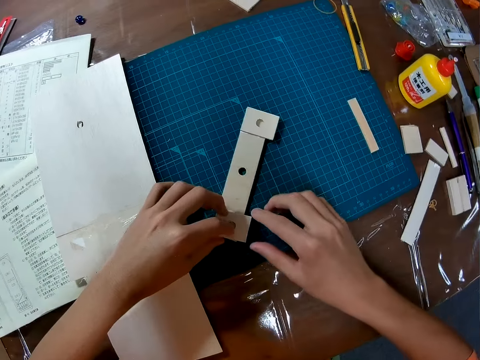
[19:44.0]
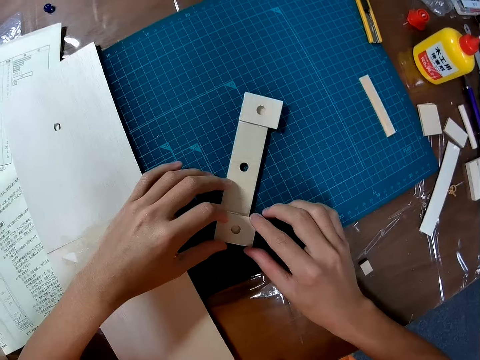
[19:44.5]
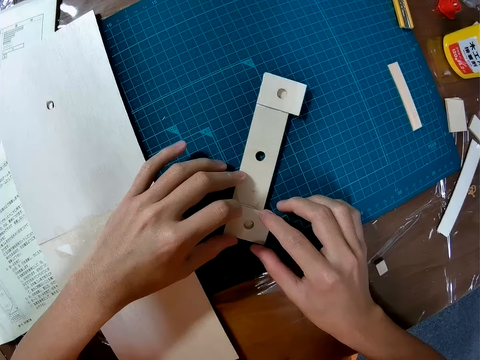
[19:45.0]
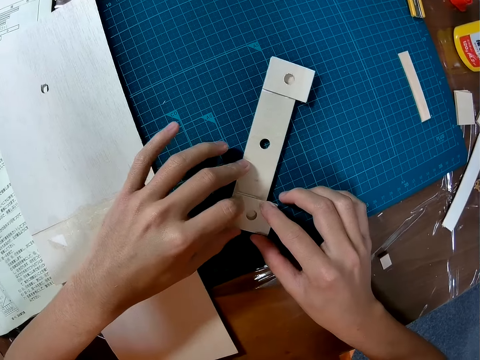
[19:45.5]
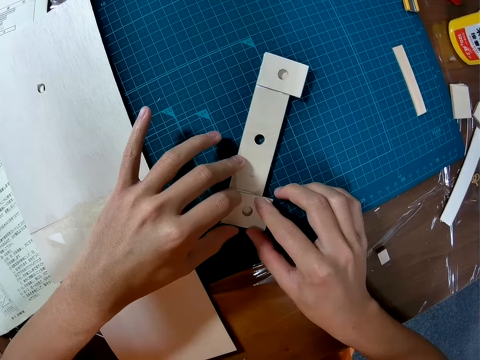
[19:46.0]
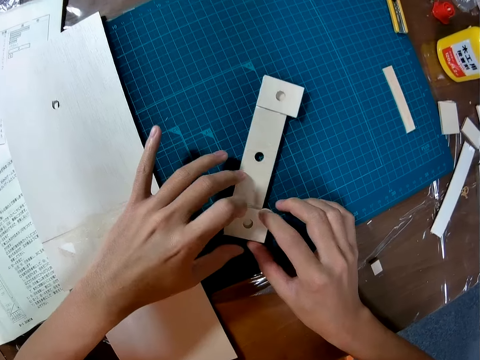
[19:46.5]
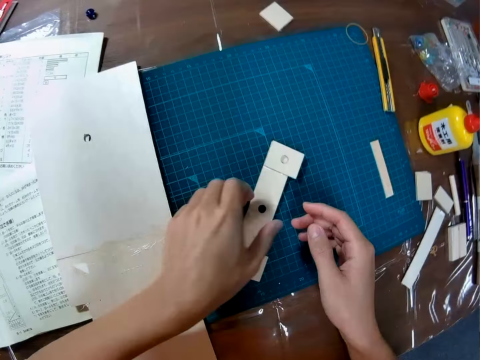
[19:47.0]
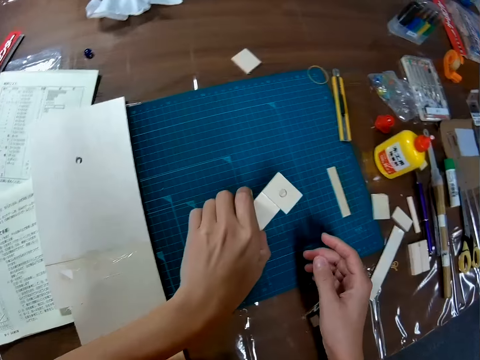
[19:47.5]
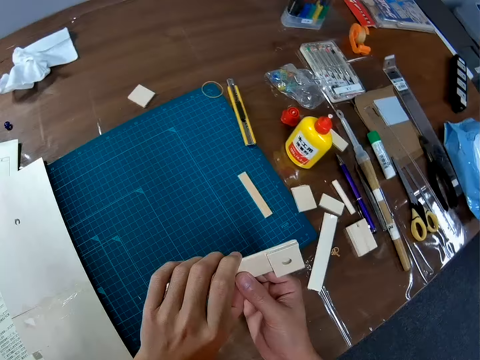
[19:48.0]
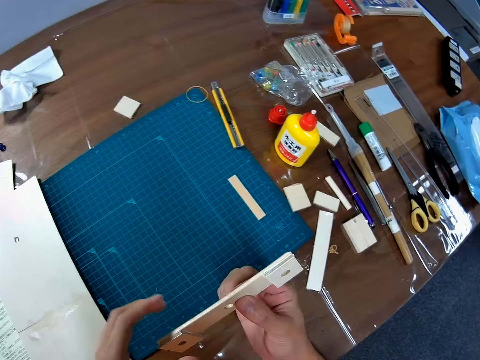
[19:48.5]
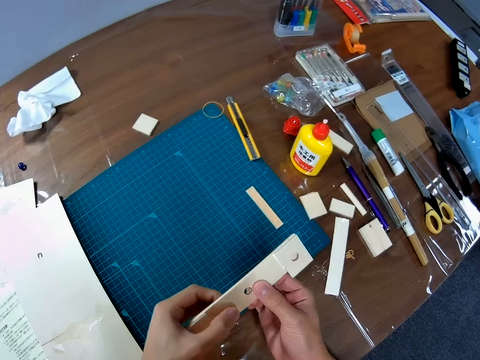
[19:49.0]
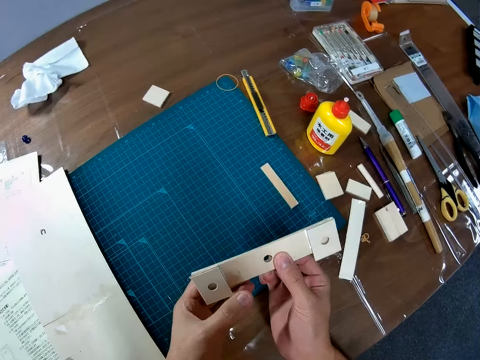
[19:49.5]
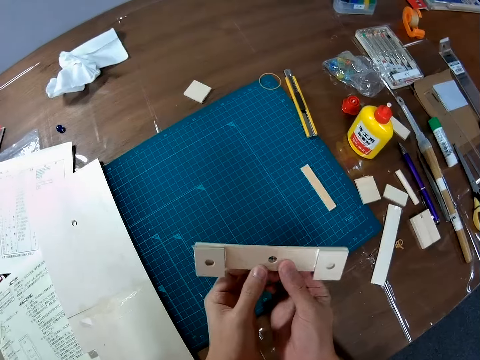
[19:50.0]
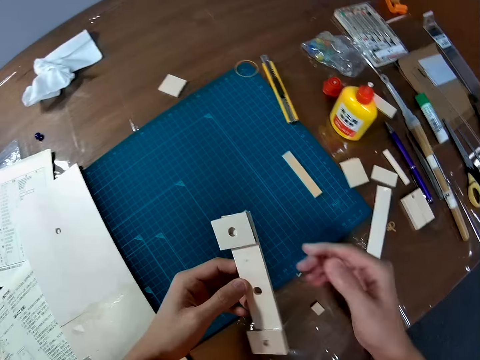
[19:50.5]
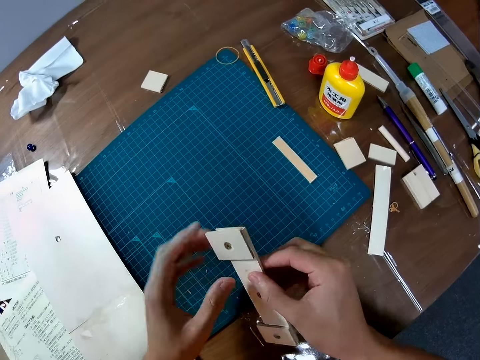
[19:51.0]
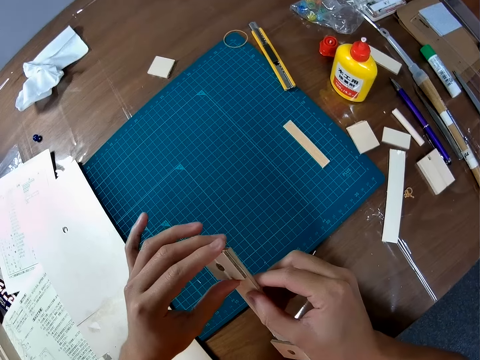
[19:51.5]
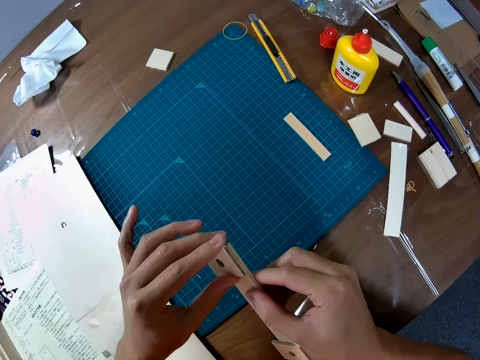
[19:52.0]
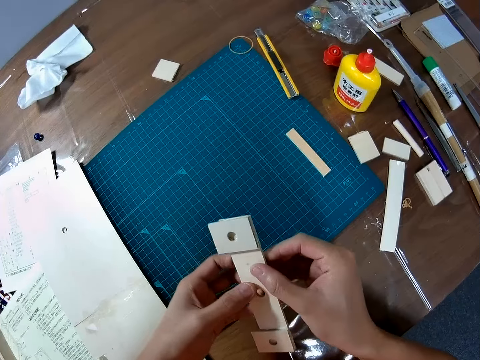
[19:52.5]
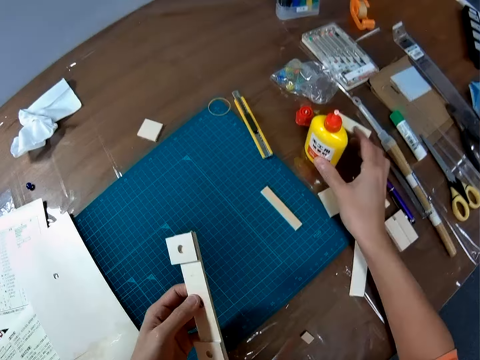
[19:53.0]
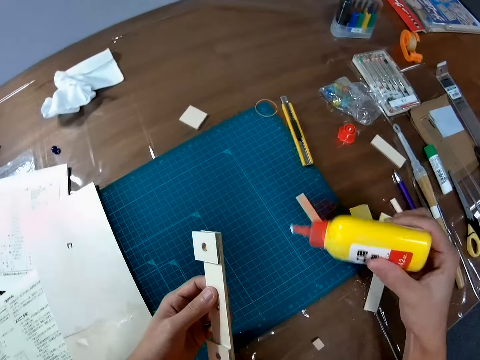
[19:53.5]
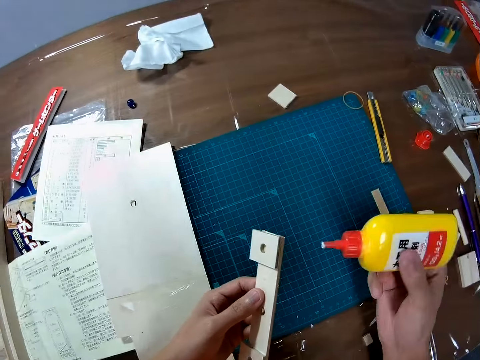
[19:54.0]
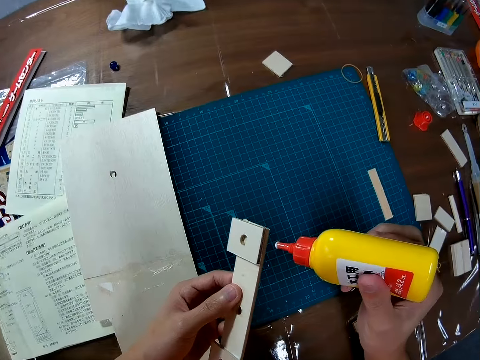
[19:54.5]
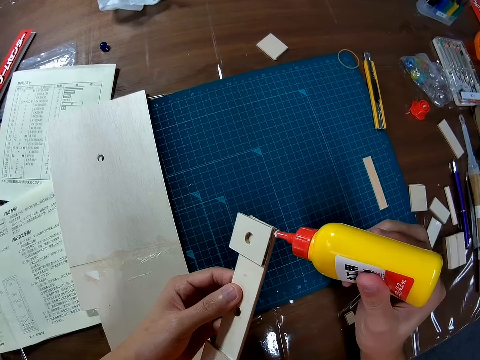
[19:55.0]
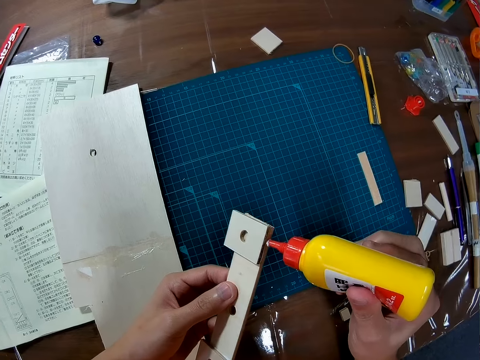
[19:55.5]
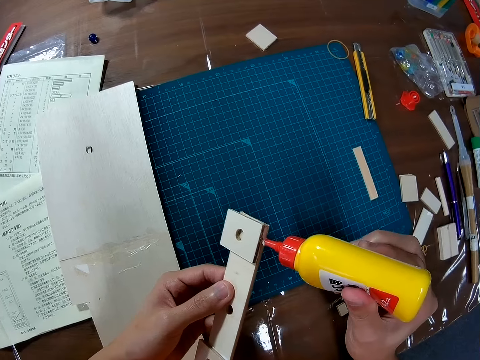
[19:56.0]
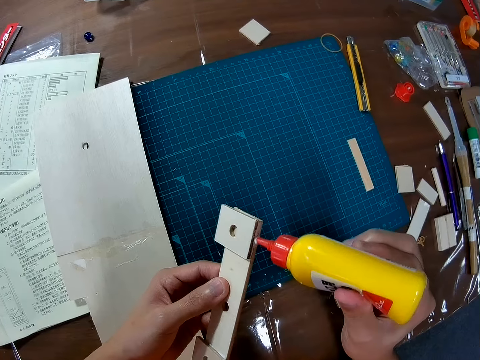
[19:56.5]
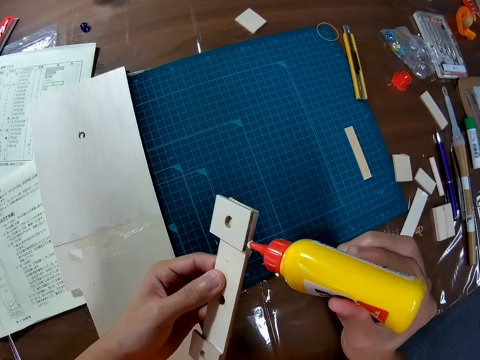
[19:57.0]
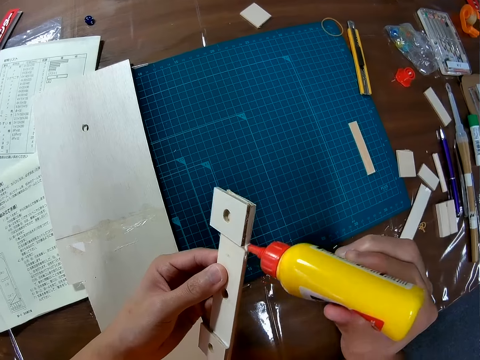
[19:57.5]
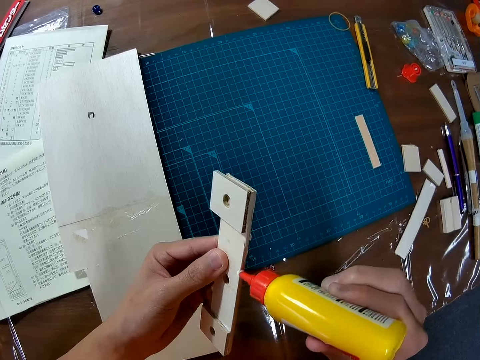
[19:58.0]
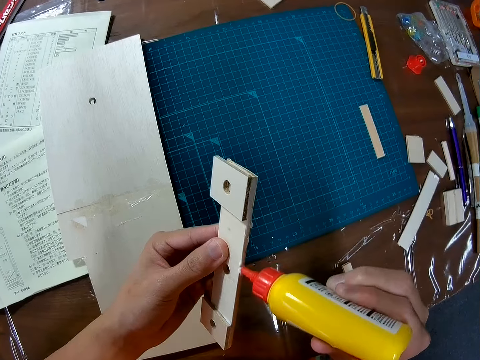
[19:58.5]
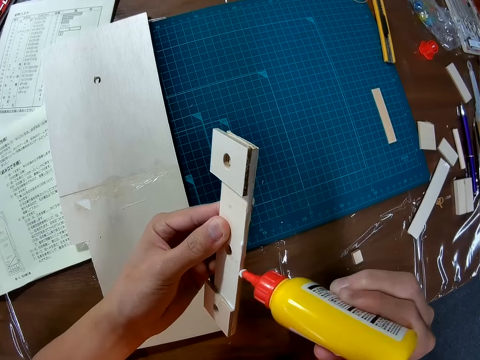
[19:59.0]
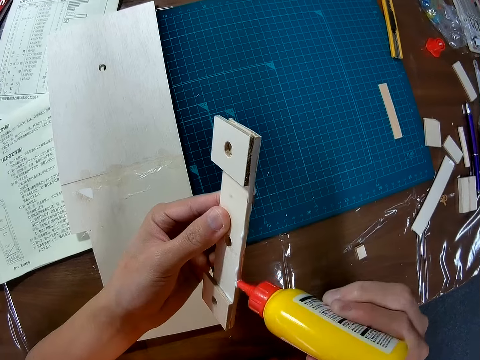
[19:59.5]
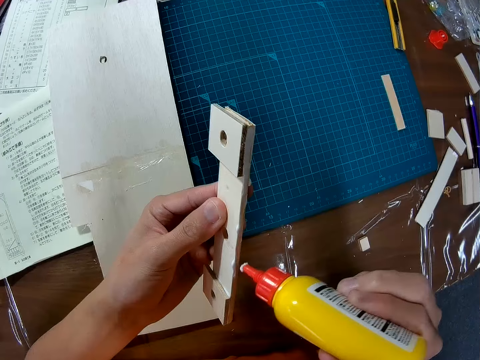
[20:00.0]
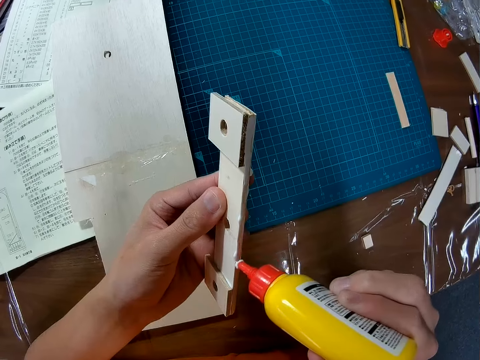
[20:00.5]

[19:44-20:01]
The camera wearer picks the joined wooden piece from the table. He holds the pieces of the board. He adjusts the edges of the joined wooden pieces in his hands. He picks the glue container from the table. He applies glue to the edges of the wooden pieces.

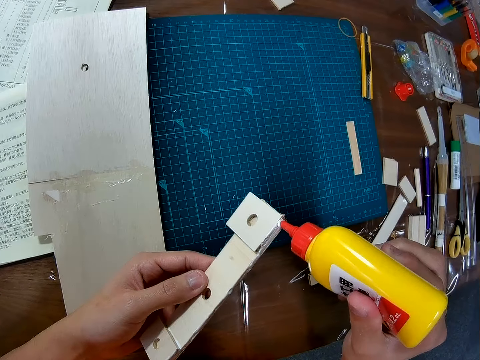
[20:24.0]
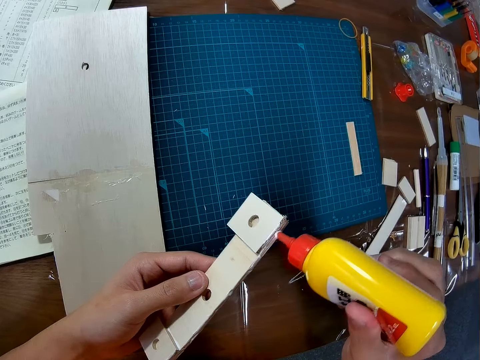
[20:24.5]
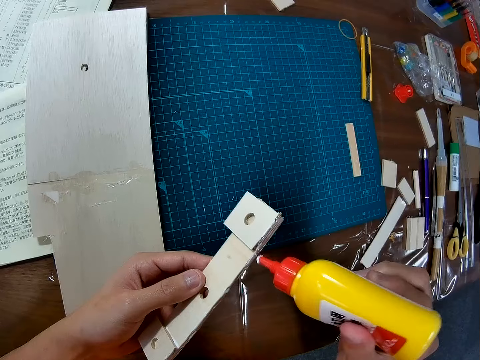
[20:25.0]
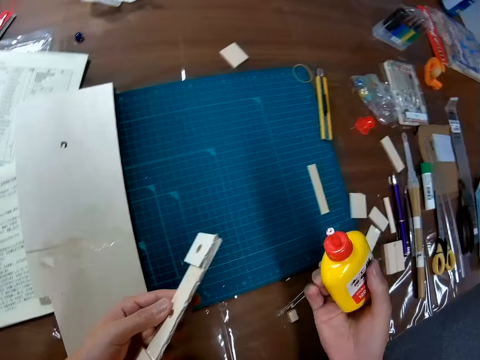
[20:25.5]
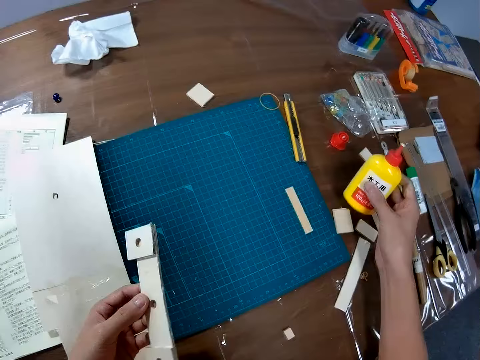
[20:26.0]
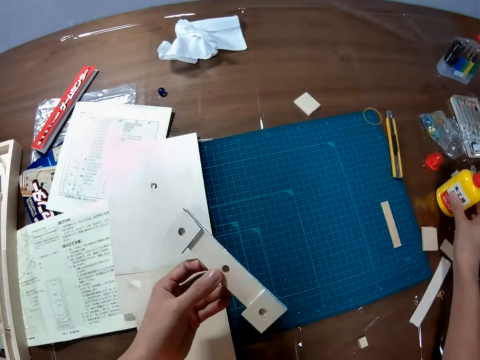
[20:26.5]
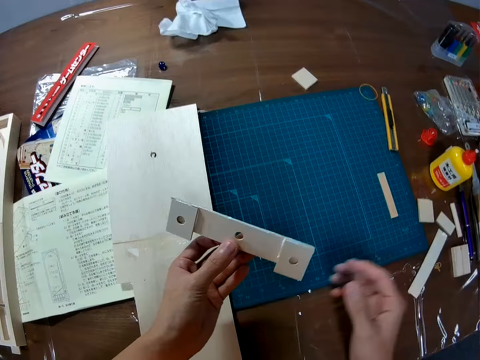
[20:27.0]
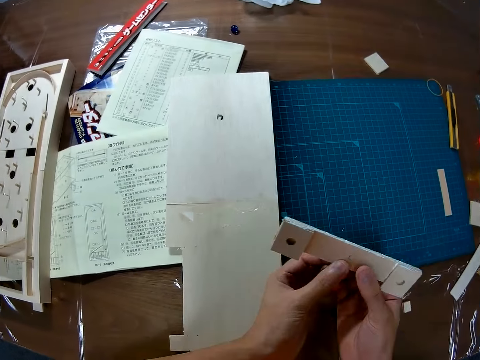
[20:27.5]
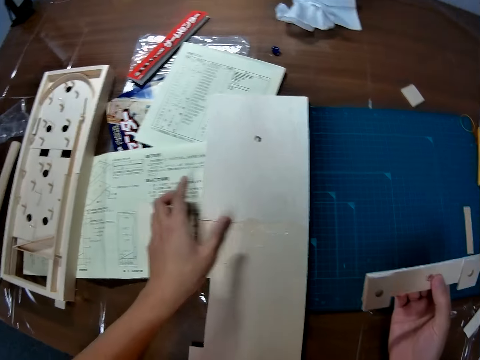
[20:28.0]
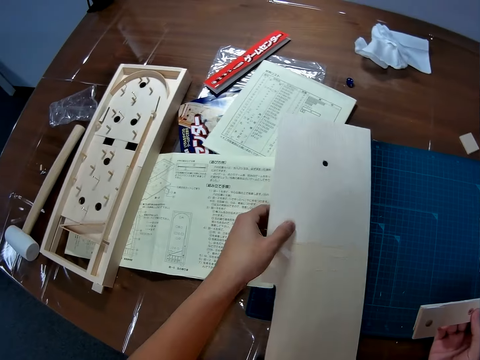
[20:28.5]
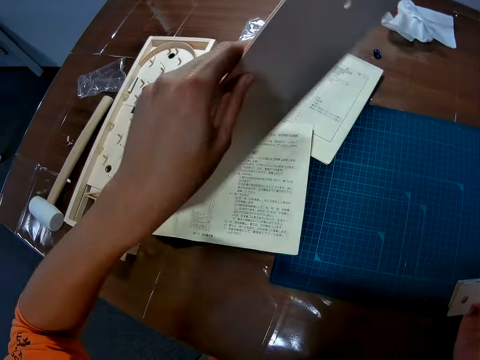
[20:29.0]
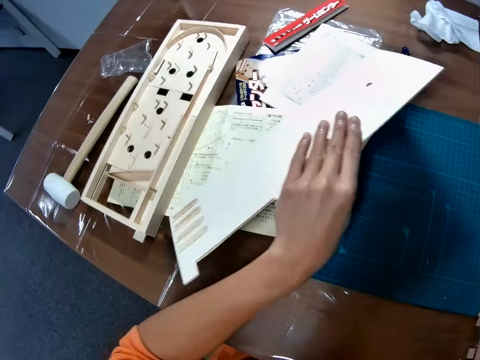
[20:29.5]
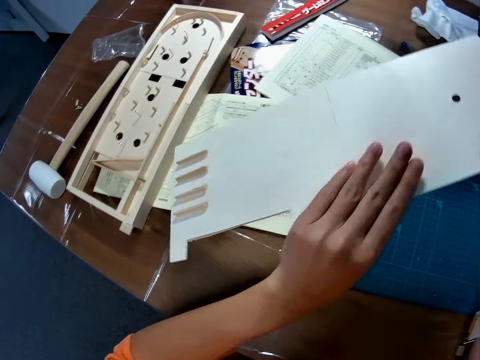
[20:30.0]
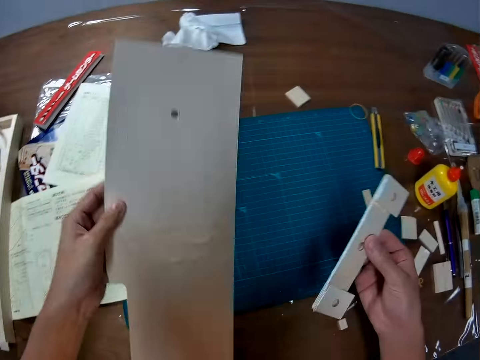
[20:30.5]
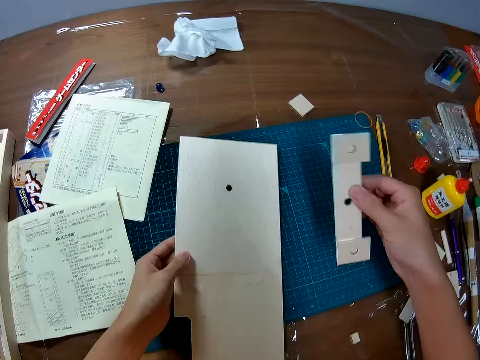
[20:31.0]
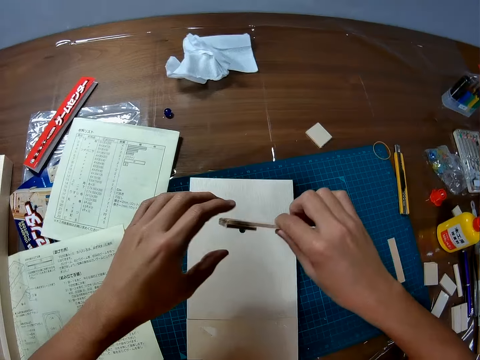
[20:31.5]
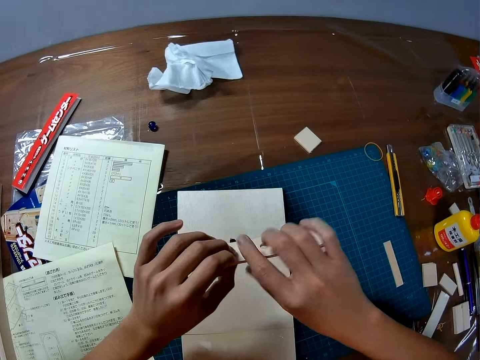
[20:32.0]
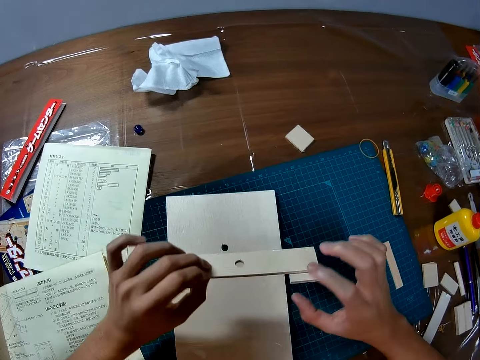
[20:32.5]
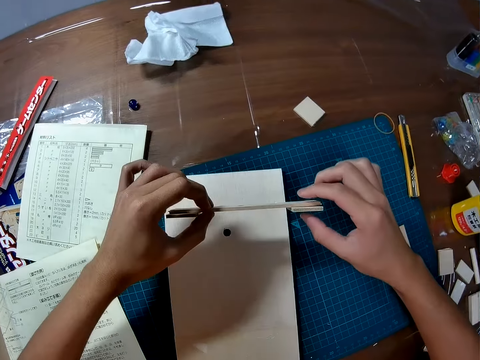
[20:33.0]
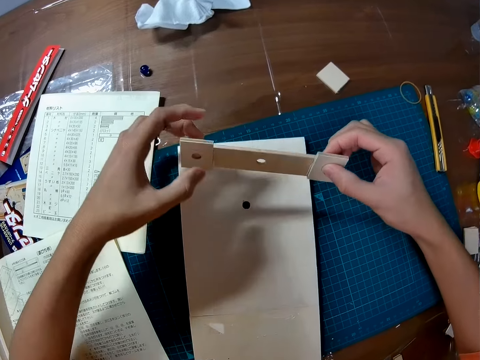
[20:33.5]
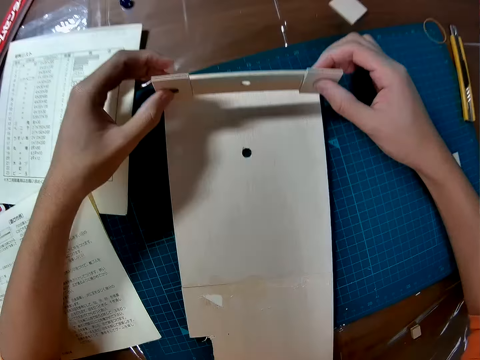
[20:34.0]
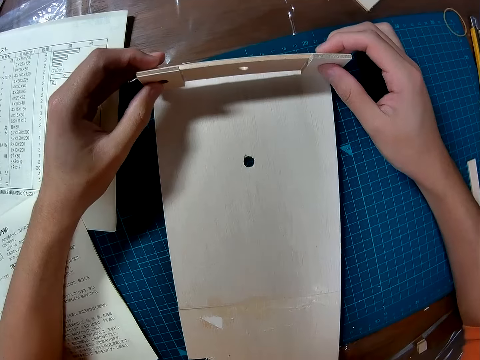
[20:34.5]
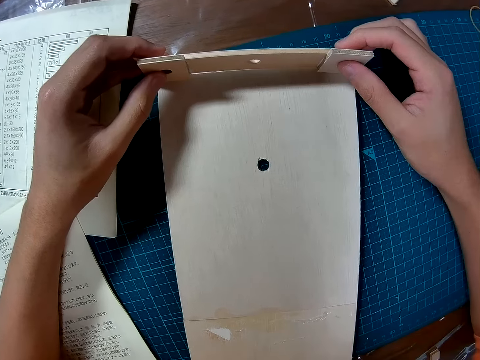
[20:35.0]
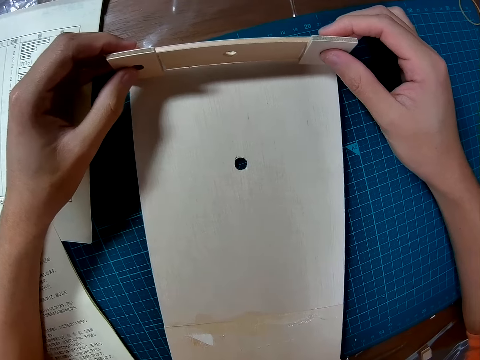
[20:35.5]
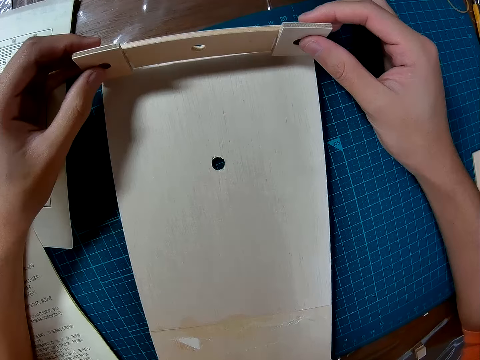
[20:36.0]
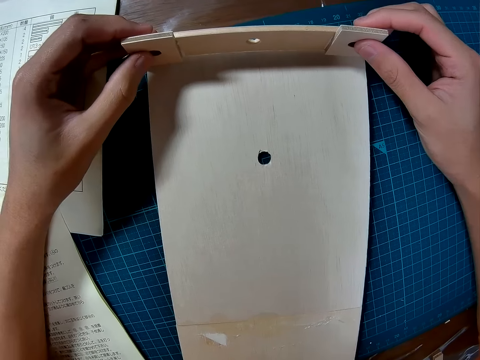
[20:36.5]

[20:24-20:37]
The camera wearer drops the glue container on the table. He holds the piece of the board with both hands. He picks the wooden base or board of the game from the table. He flips the board. He drops the wooden base of the game on the table. He holds the piece of the board with both hands. He sticks the piece of the board with the board. He places the joined wooden pieces in his hands on the wooden base of the game on the table.
